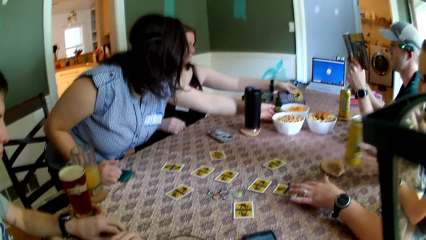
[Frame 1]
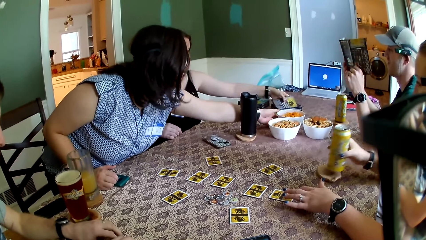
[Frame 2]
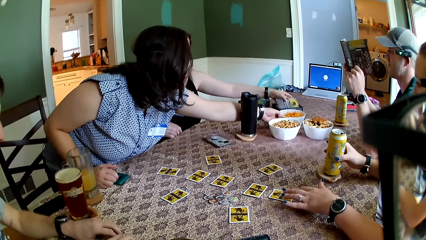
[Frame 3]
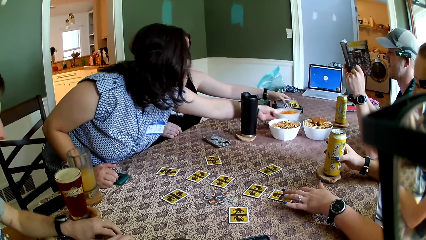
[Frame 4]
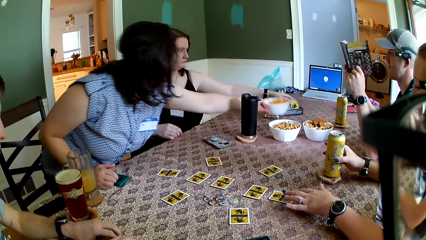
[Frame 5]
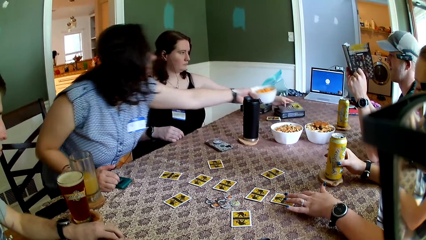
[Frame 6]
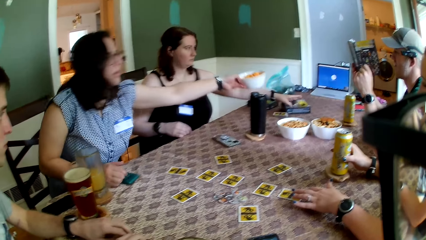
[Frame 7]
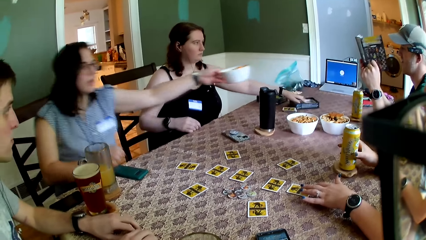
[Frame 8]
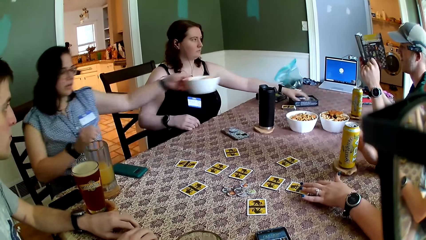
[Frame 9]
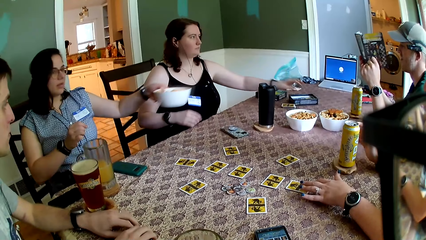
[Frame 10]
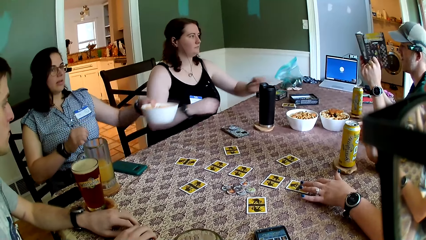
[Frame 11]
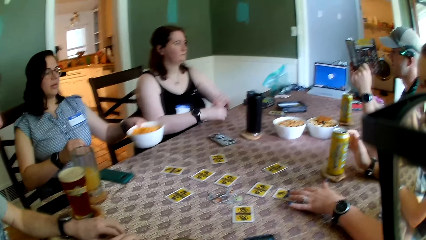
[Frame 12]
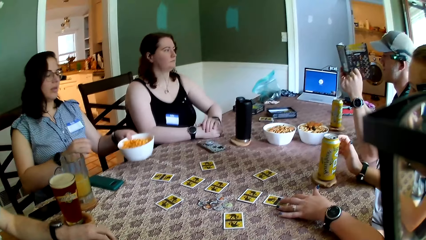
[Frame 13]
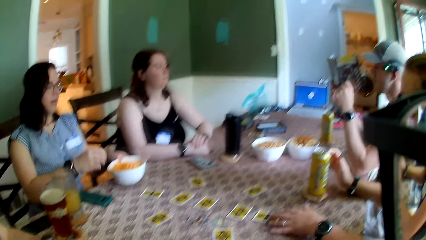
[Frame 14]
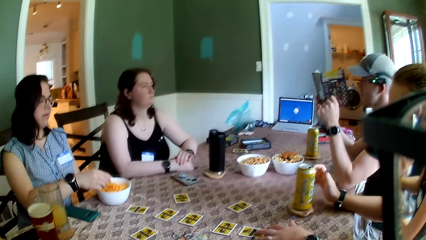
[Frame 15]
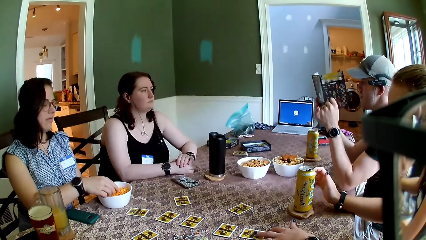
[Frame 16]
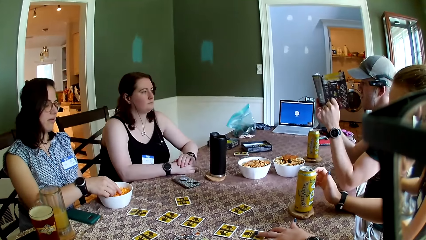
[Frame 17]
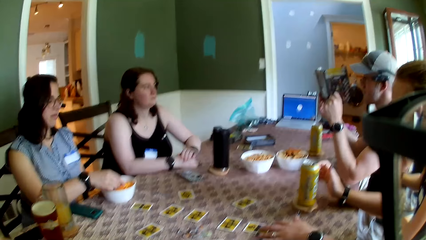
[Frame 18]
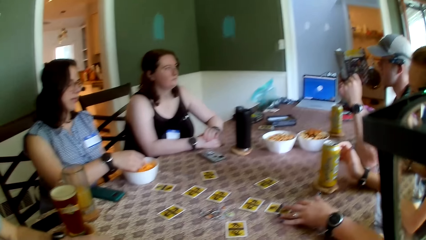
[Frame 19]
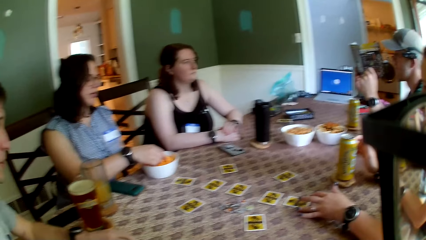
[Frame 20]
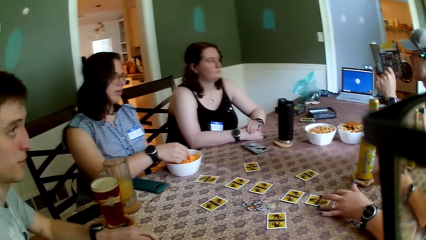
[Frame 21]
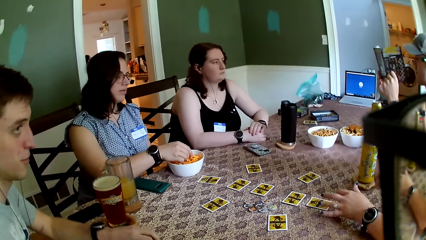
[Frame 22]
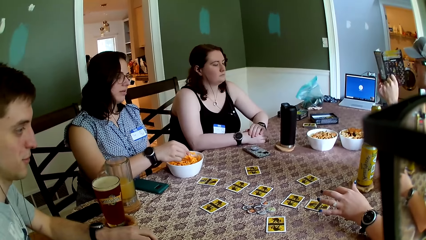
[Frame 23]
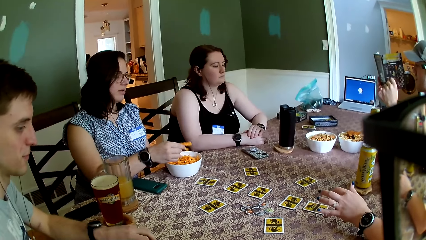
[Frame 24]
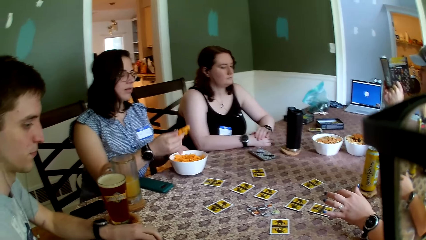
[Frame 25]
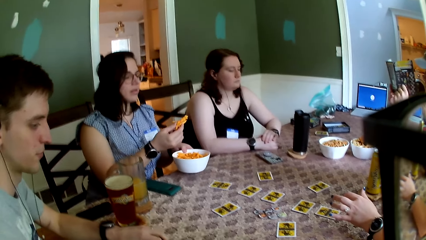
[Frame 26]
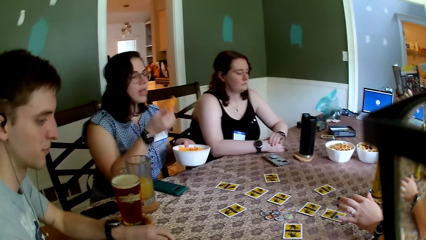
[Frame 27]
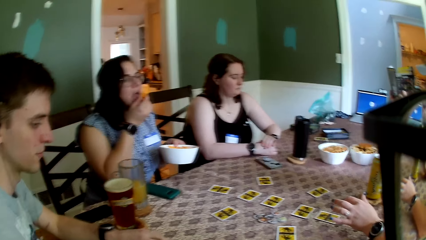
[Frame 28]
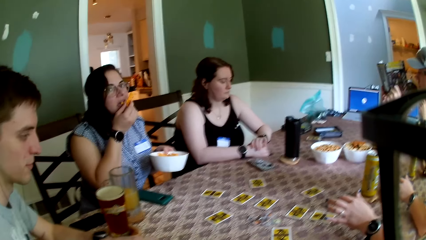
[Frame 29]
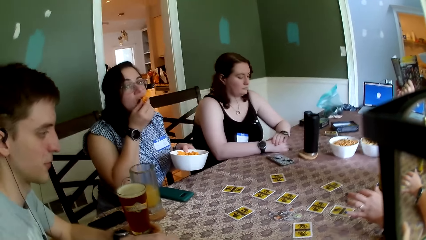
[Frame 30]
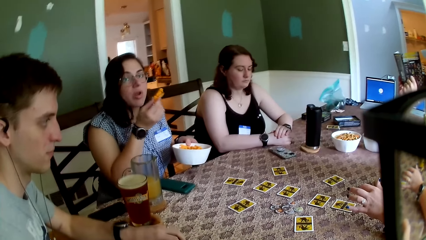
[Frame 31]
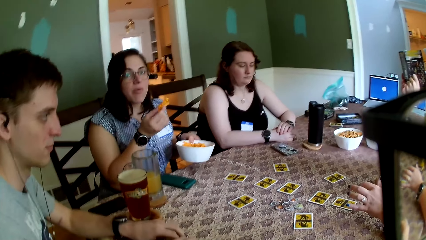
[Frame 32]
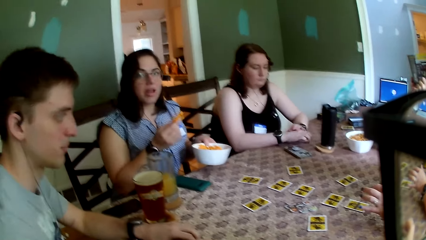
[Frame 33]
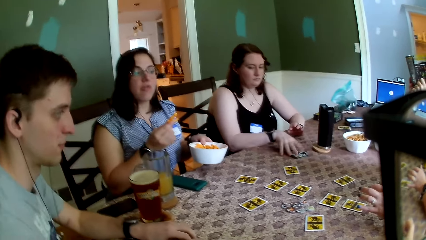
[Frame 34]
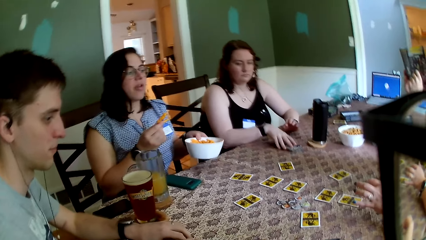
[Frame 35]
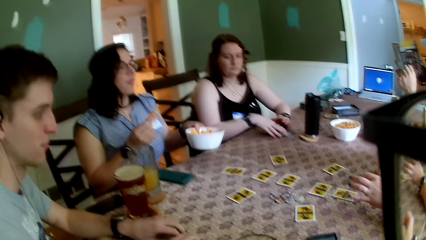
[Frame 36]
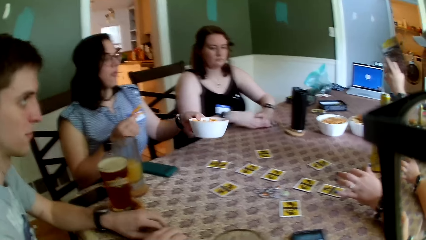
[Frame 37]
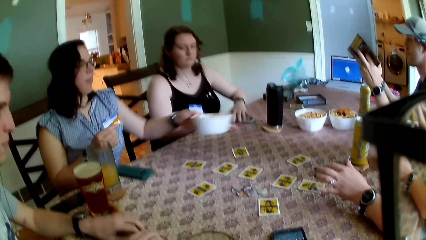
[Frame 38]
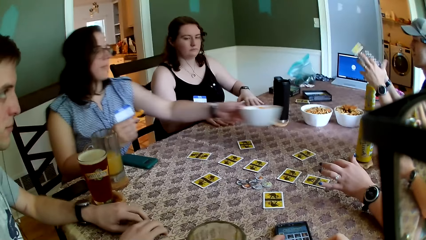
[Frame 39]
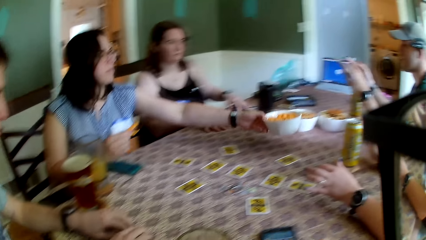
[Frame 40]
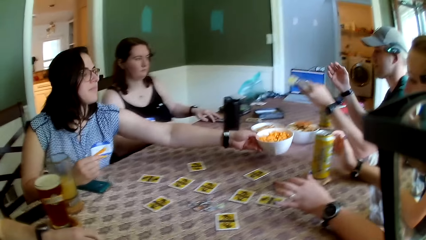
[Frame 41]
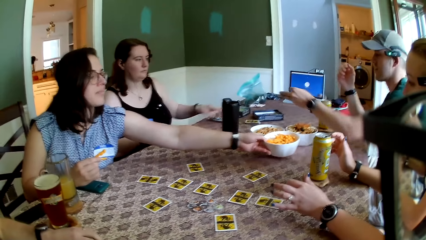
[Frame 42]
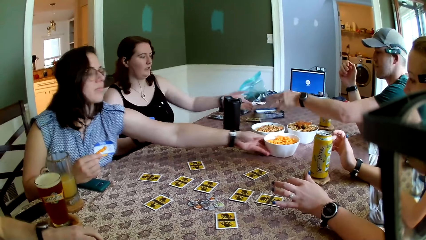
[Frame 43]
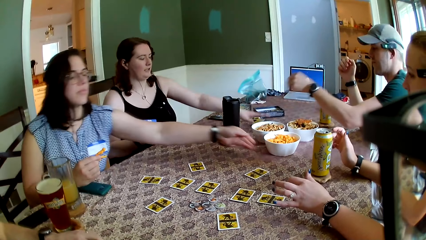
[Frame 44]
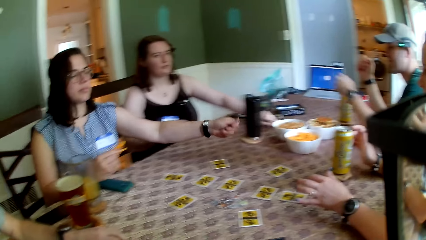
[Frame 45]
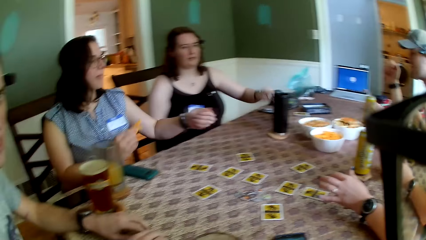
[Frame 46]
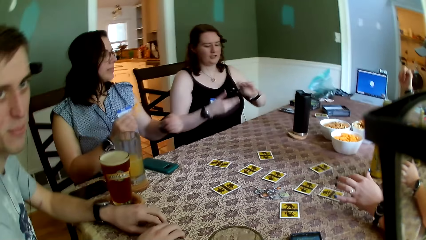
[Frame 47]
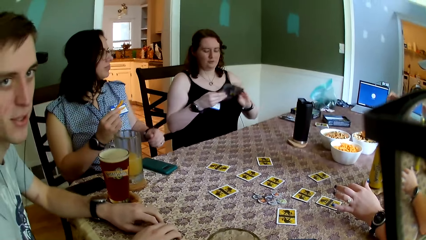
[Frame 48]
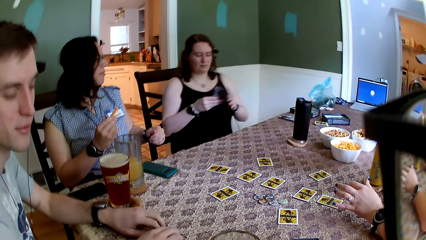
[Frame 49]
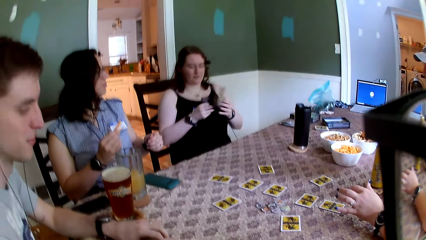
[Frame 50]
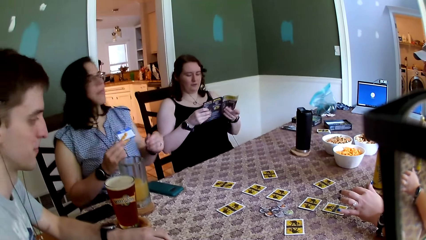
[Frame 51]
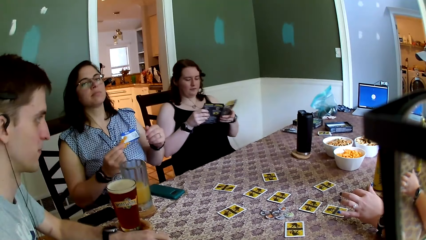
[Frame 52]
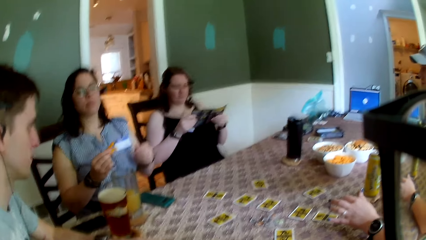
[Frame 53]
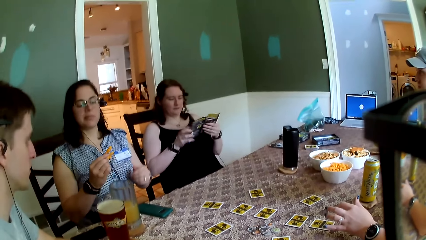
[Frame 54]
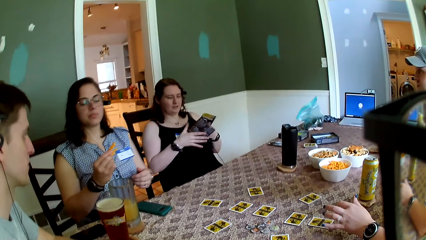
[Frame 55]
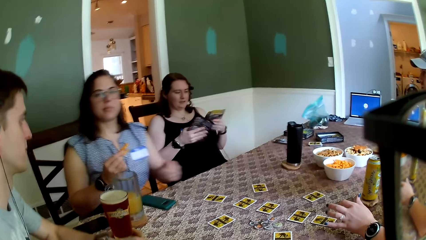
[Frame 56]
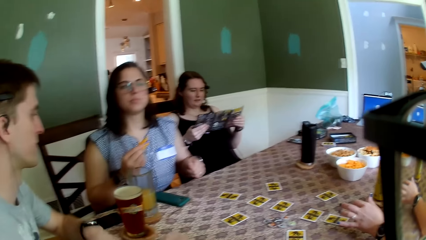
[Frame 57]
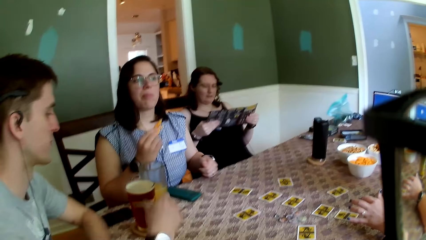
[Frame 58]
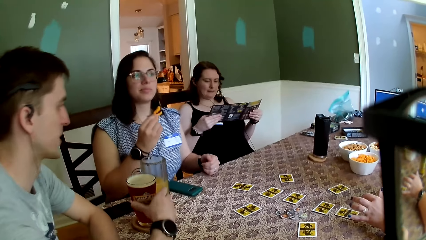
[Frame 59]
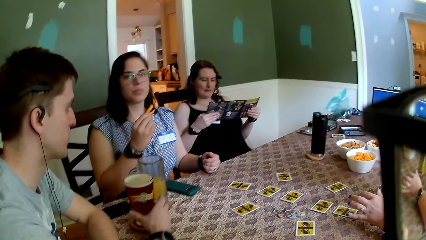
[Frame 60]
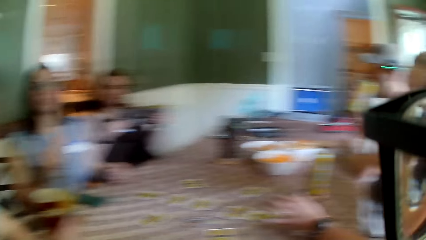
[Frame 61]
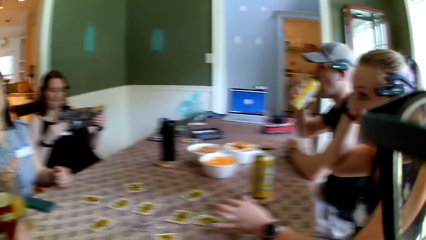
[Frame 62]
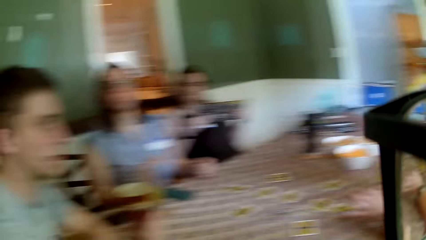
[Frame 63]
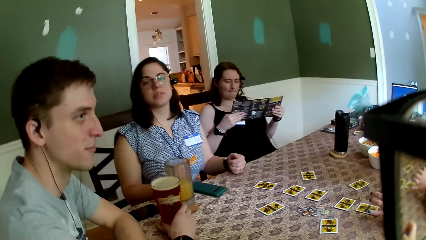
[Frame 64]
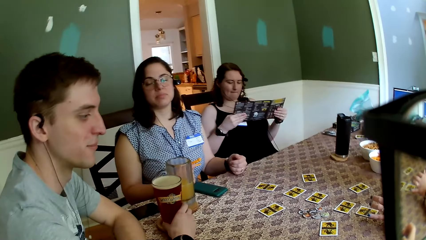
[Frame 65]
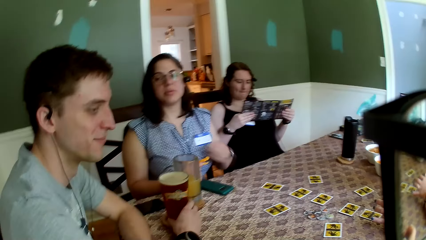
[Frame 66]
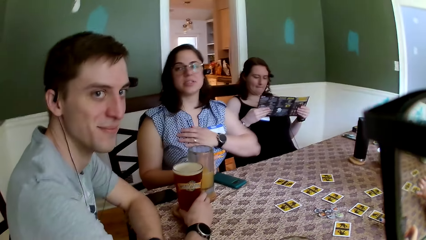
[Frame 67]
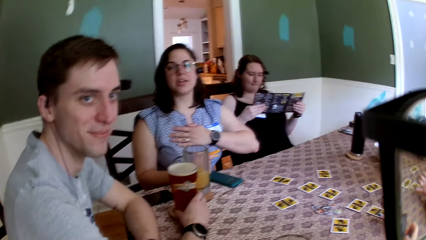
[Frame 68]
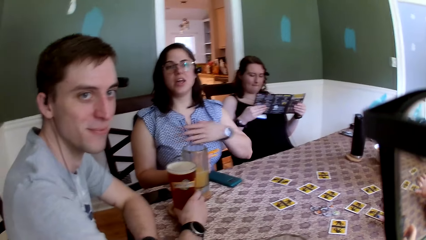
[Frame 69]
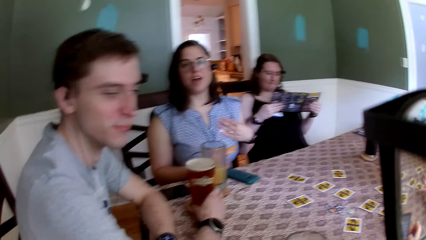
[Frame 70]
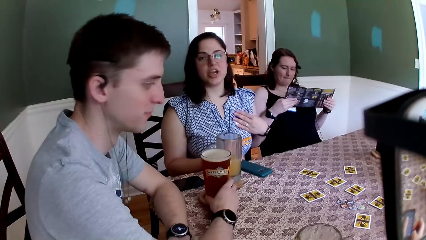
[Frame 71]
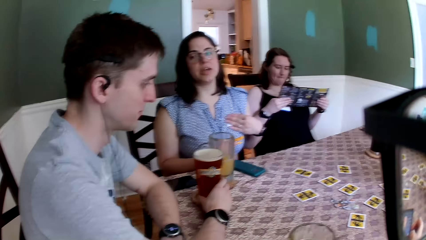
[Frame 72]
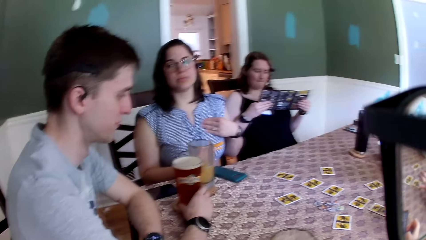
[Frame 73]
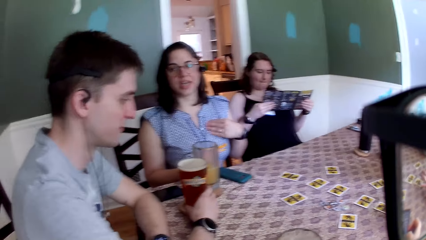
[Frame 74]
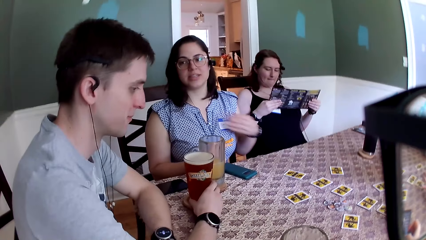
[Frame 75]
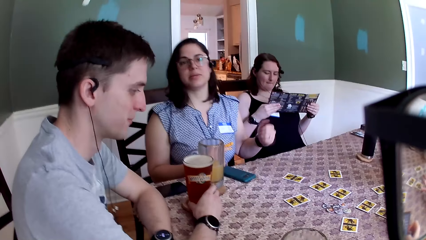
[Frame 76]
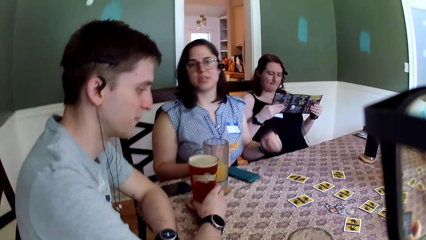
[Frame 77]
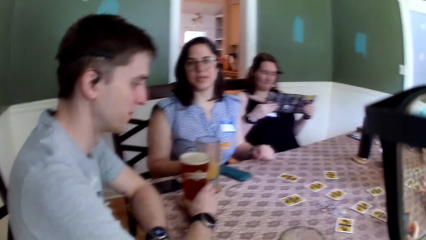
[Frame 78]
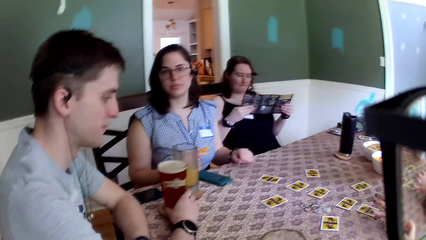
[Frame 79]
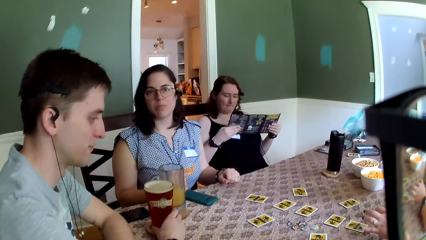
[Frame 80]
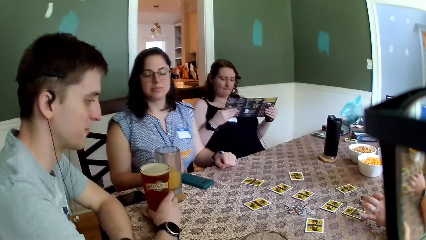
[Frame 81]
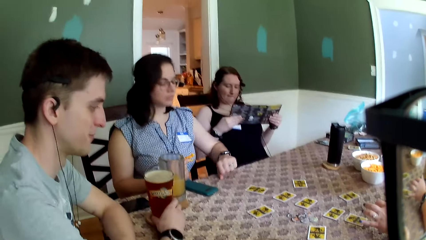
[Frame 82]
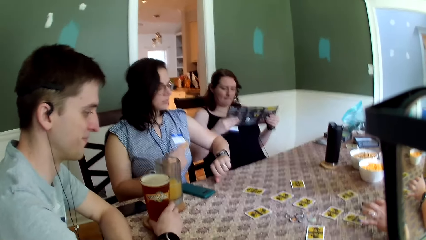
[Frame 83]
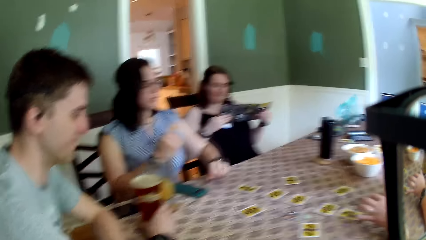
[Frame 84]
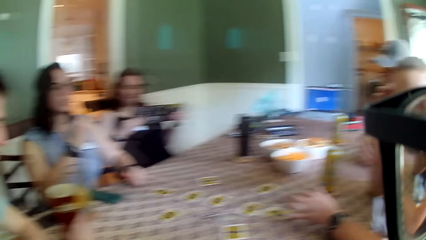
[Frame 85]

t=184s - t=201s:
A woman drops the can of soda on a coaster on the table with her right hand. Another woman picks the bowl of snack with her left hand. She sits at the table. She drops the bowl of snack on the table with her left hand. She picks a snack from the bowl with her right hand, and picks the bowl of snack with her left hand. The camera wearer looks at the table. The second woman eats the snack in her right hand. She drops the bowl of snack with her left hand. A man holds the cup of beer with his right hand. The second woman touches her chest with her left hand. The camera wearer looks at the table again.
